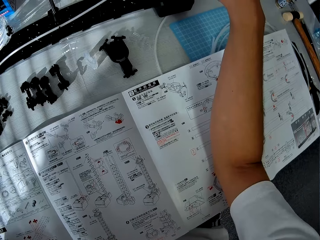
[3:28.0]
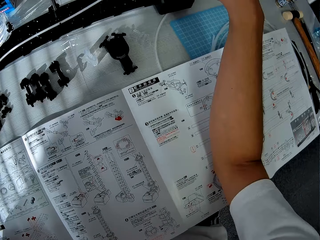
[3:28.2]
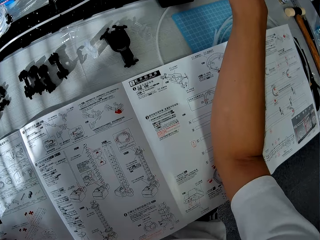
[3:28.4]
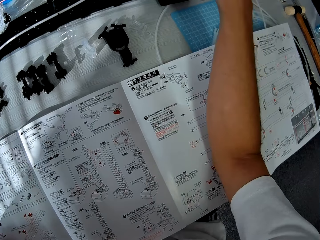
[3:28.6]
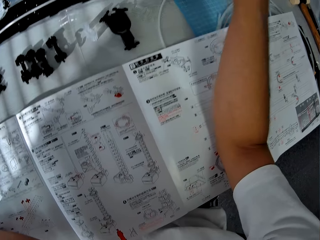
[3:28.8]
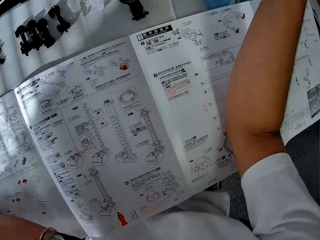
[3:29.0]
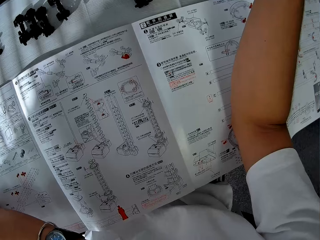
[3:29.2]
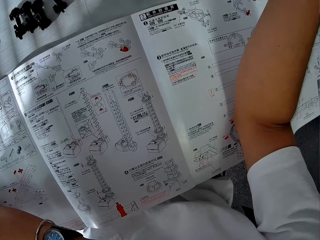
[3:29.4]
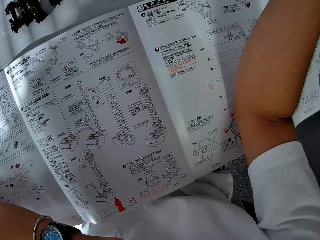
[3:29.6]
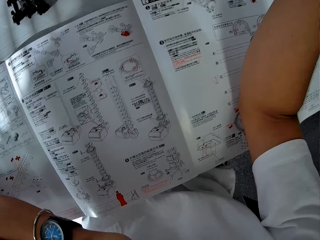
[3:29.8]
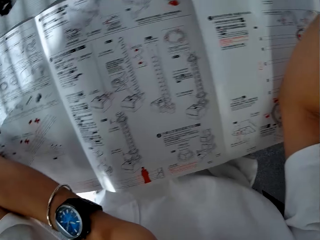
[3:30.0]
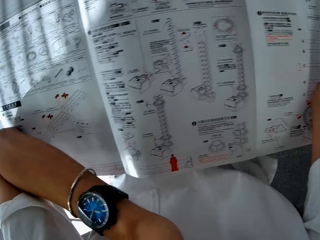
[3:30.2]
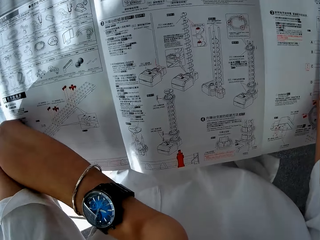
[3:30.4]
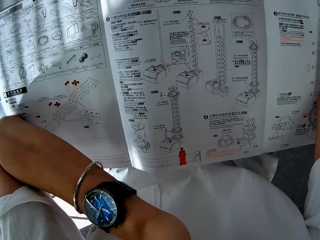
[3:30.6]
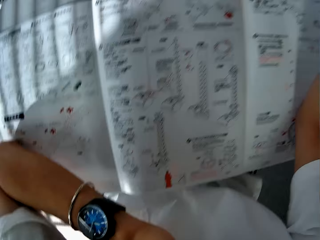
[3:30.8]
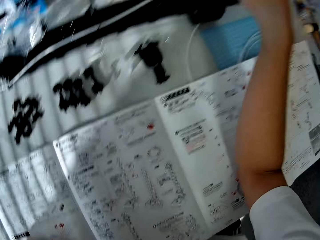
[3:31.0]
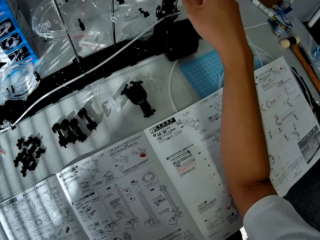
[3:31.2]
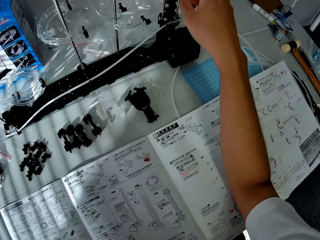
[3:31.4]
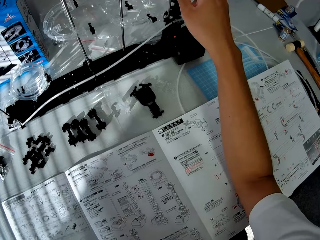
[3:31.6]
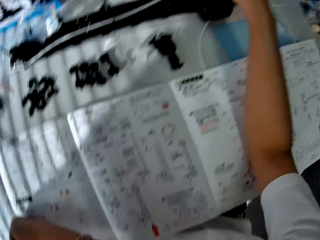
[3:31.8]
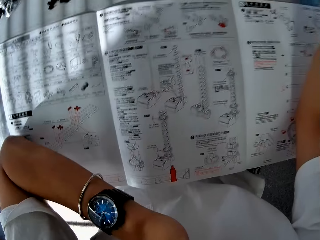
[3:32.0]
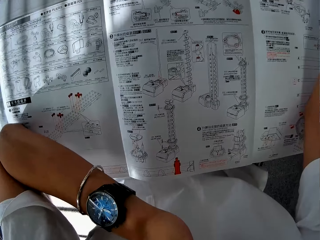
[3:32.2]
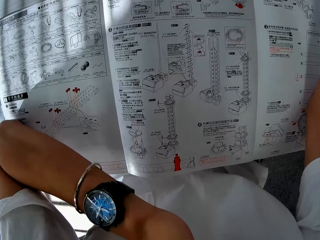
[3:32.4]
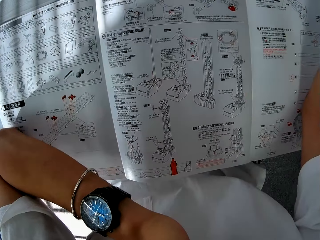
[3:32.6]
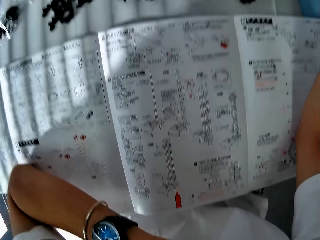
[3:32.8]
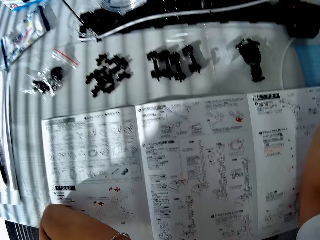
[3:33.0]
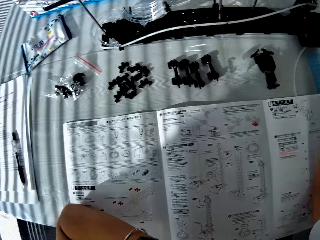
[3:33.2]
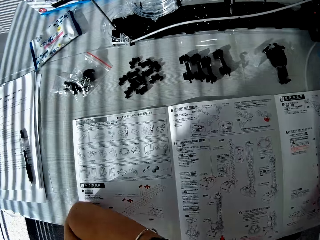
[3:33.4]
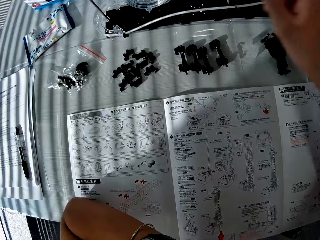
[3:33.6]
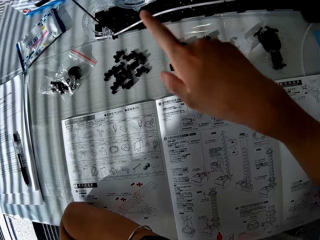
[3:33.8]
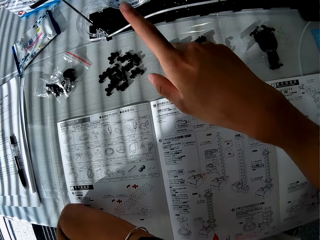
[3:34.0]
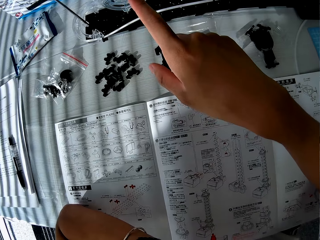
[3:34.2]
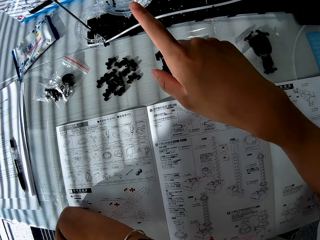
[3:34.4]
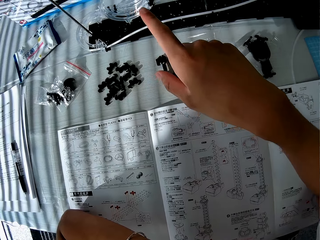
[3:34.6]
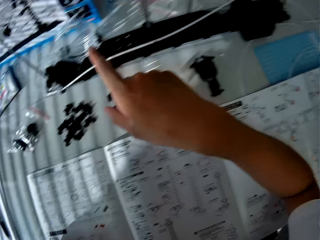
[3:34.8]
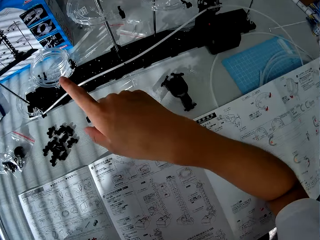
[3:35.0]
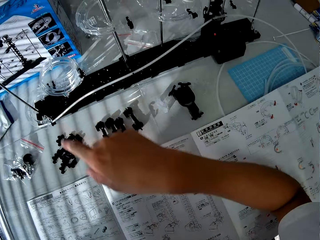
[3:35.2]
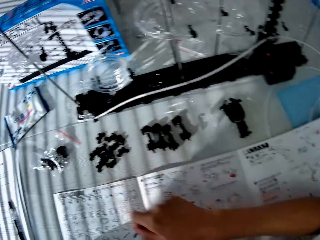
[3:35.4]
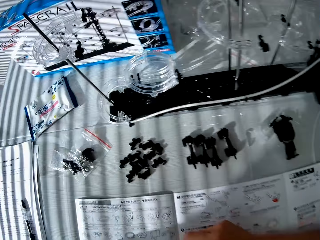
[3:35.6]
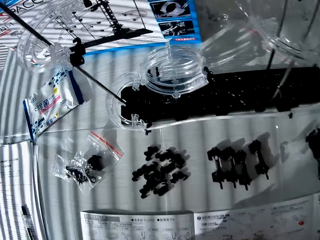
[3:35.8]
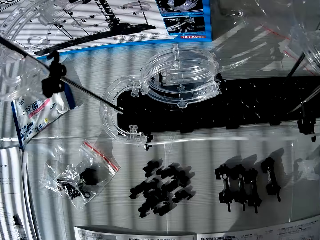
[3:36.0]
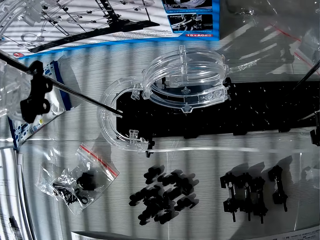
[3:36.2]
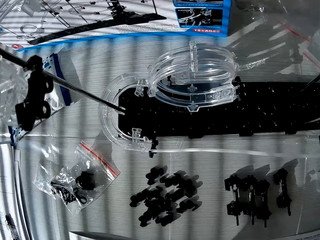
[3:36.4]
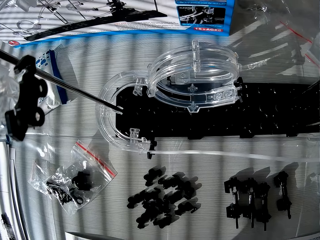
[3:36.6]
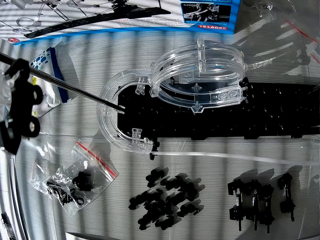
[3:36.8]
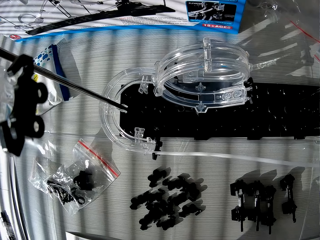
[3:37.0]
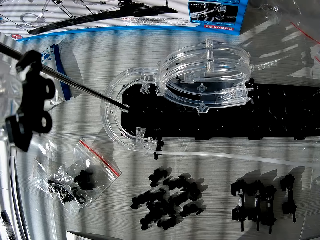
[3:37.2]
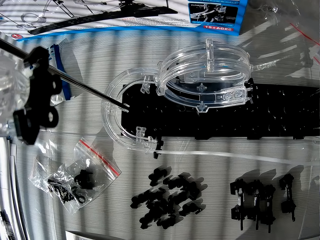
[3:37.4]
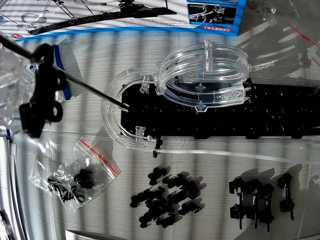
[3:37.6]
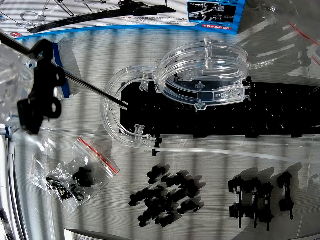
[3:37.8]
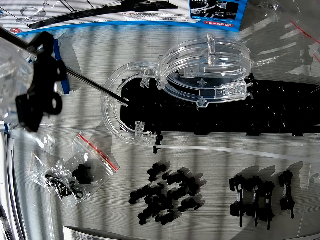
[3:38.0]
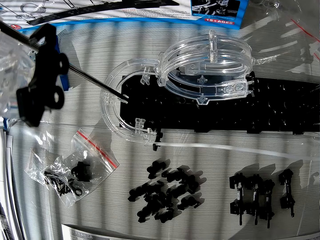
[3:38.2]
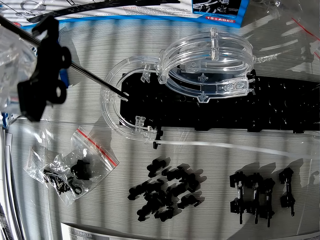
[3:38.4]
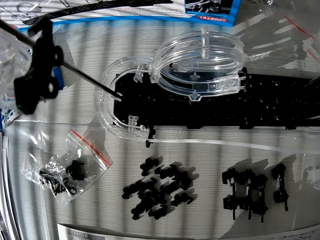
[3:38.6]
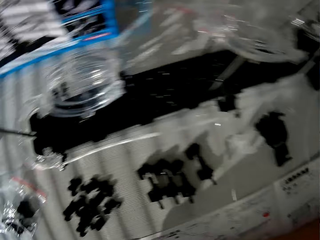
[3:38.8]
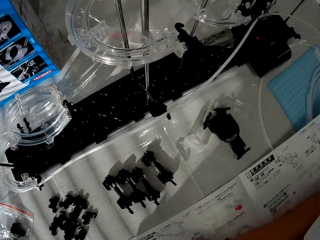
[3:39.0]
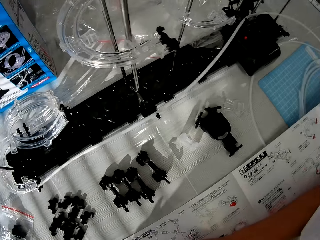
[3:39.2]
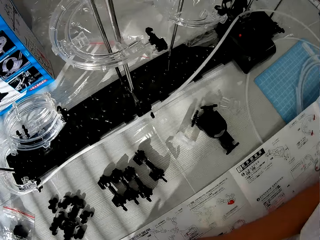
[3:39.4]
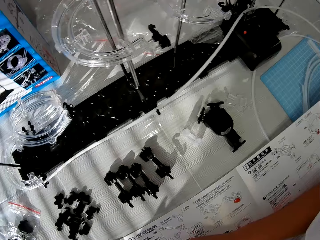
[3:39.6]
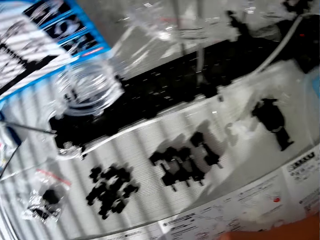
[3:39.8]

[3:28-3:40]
The camera wearer looks at the mechanical model. They point at the mechanical model.

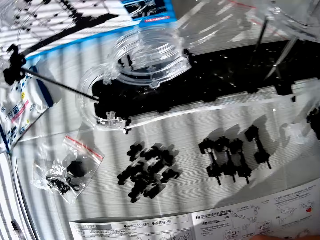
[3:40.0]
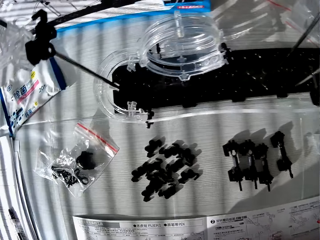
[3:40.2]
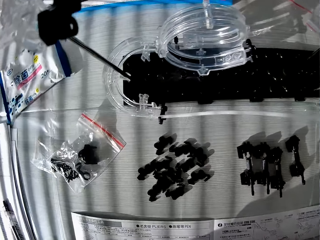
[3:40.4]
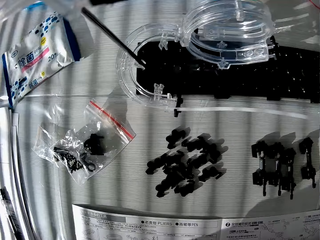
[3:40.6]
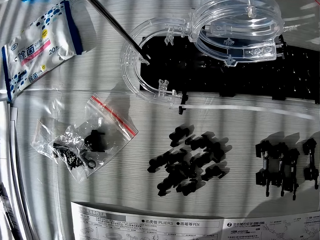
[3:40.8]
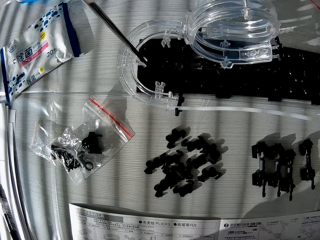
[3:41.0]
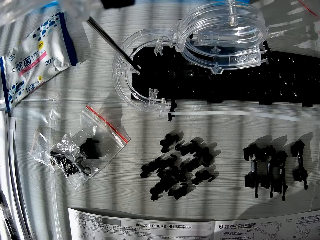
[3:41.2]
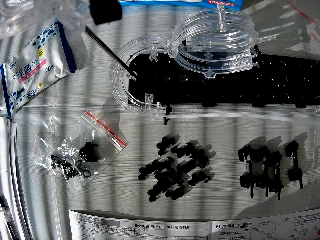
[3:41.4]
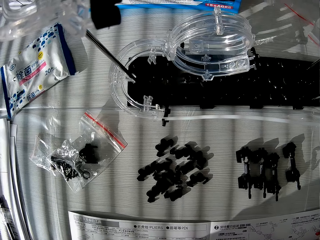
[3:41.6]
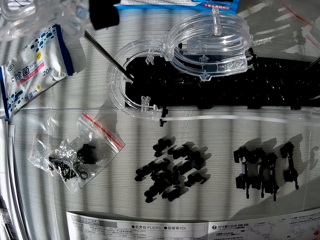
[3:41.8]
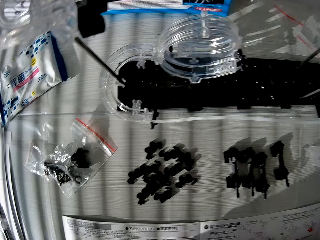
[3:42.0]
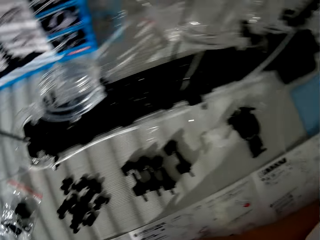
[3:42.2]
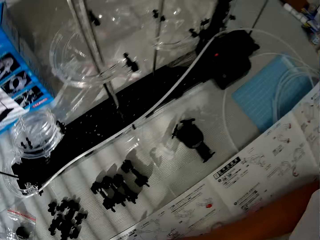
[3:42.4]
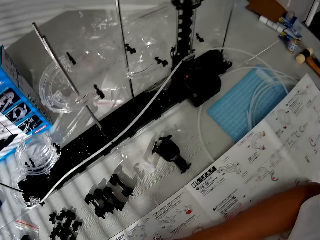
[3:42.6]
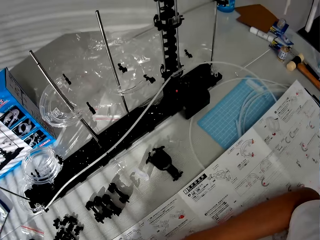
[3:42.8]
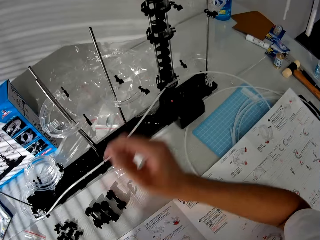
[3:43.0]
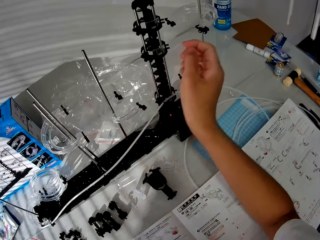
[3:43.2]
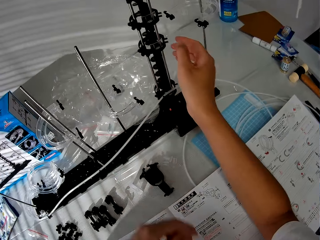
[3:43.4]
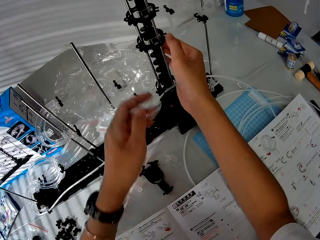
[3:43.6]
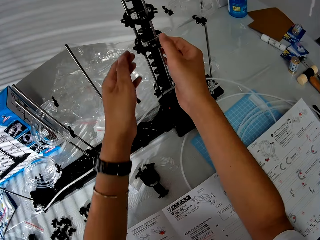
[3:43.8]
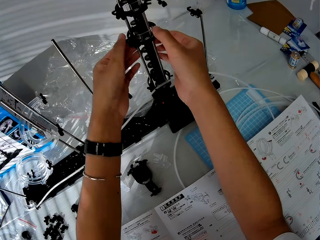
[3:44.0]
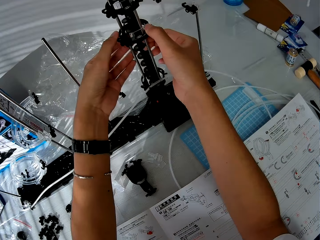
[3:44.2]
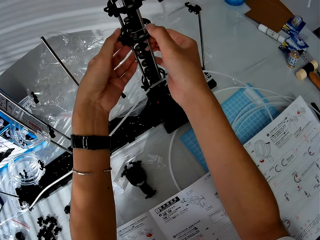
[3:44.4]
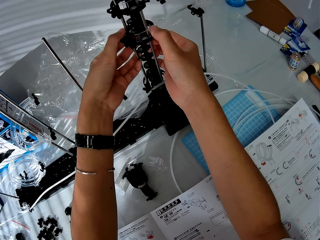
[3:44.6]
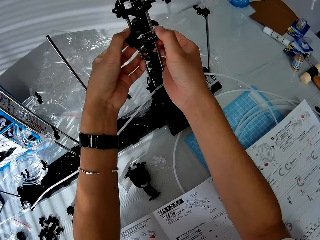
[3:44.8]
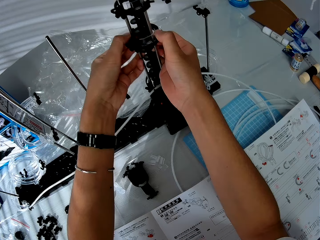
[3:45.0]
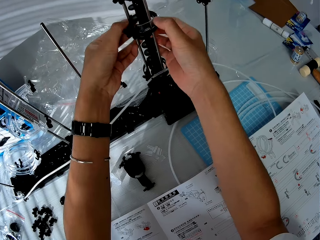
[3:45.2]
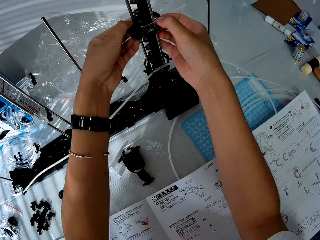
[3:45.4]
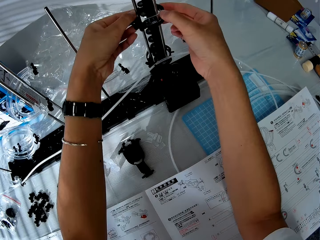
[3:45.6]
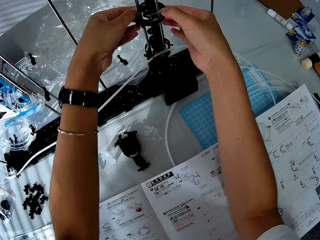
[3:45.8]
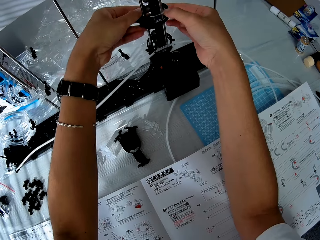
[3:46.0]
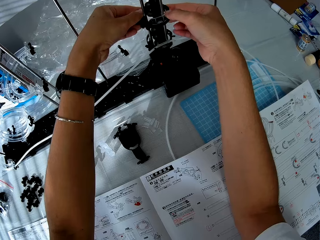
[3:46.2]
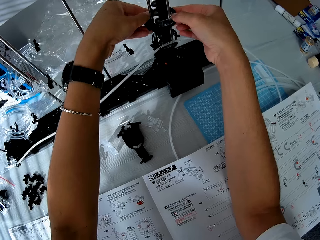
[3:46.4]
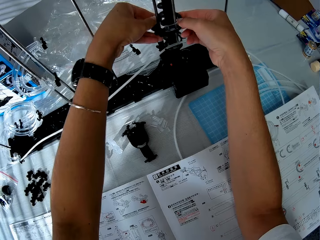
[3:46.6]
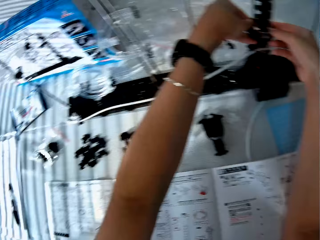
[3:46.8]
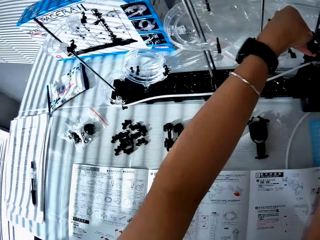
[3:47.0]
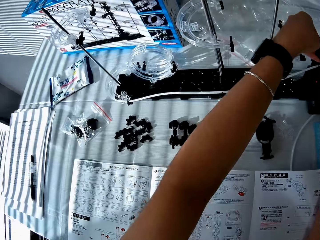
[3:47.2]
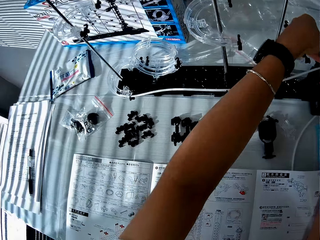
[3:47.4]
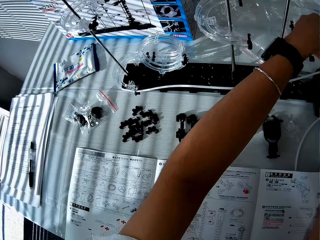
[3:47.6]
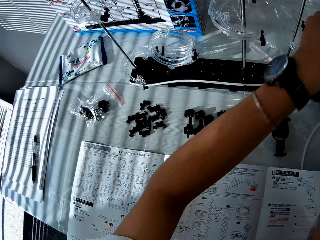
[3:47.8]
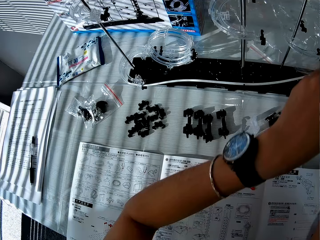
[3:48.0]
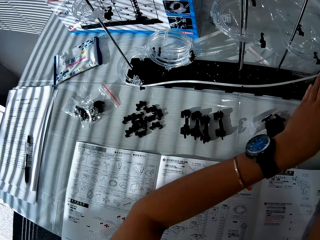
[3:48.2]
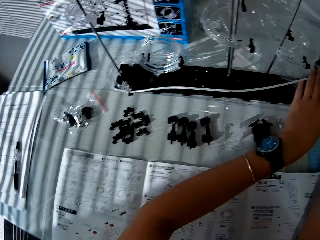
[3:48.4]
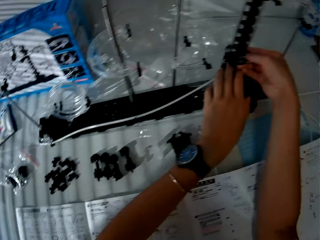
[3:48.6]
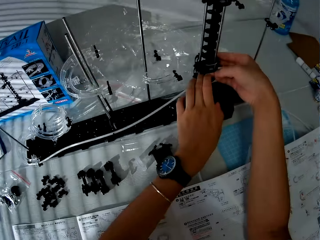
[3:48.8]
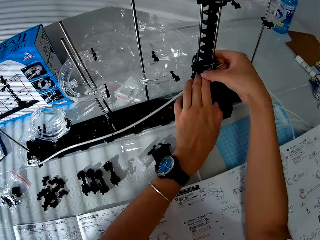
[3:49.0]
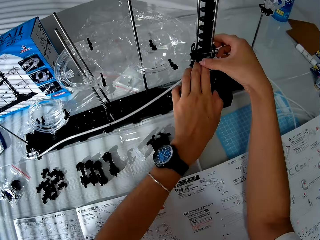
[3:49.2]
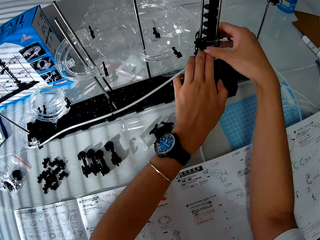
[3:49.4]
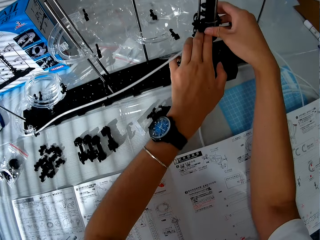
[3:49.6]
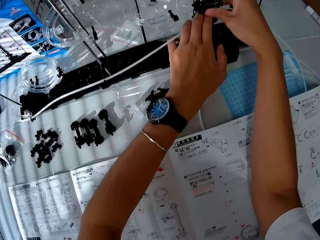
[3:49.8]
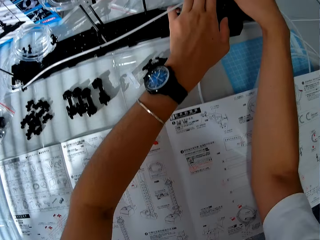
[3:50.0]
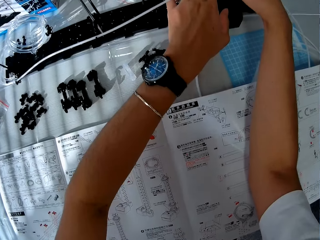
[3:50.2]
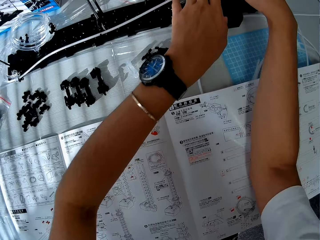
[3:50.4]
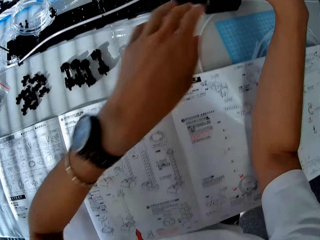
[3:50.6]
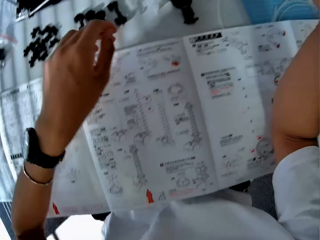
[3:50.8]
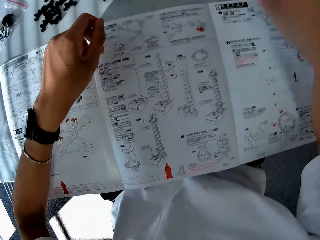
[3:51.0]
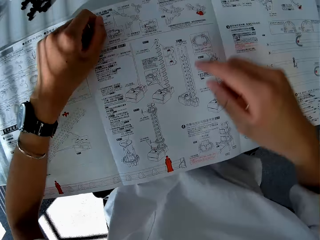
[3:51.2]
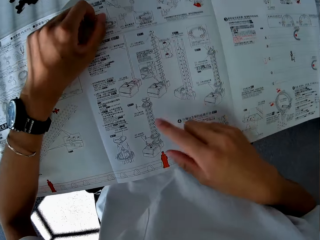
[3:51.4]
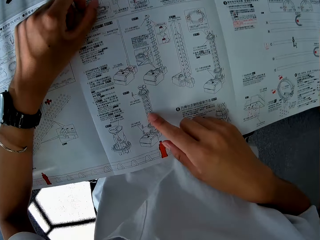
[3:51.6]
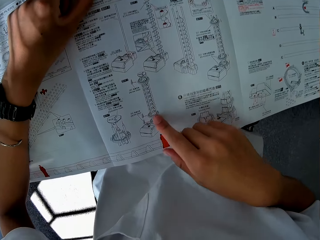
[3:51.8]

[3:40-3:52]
The camera wearer adjusts a piece on the mechanical model. They drag something down the stand.
